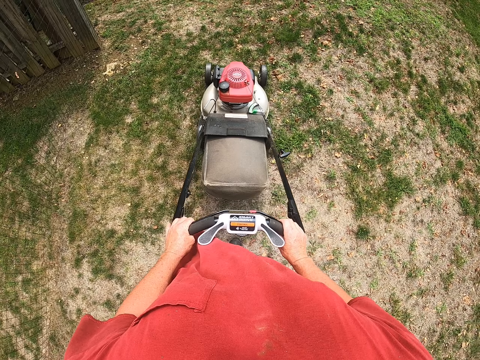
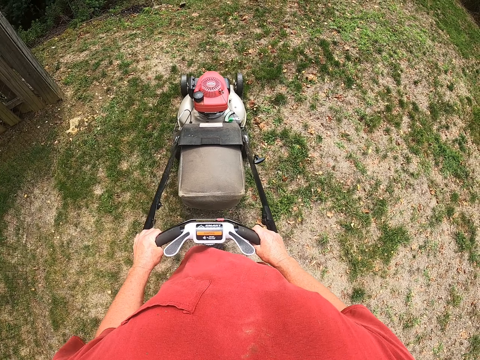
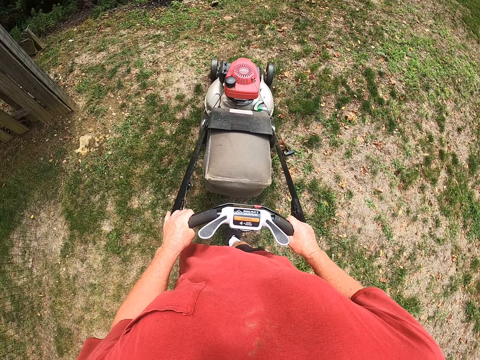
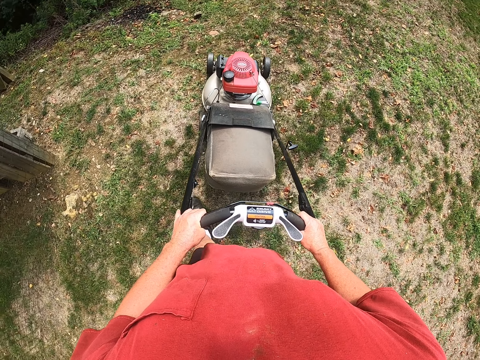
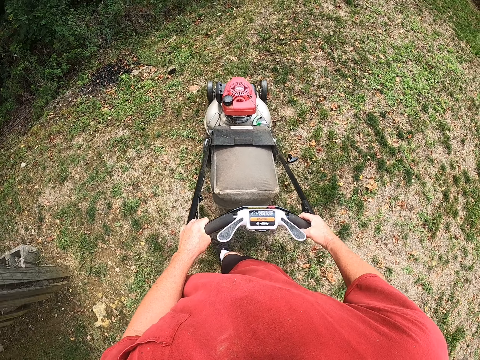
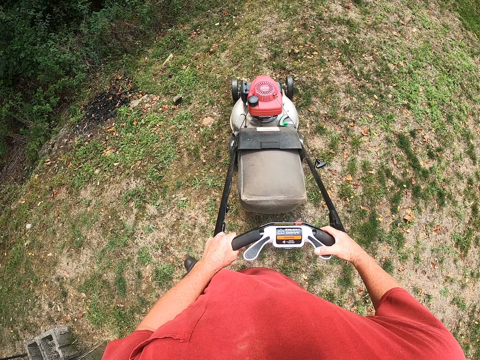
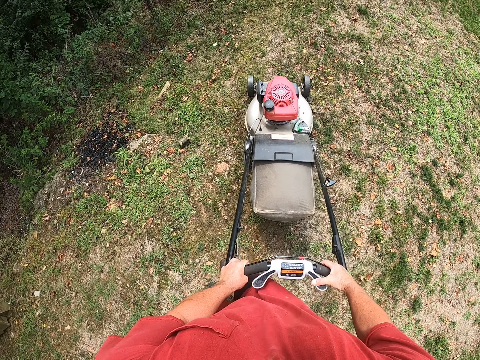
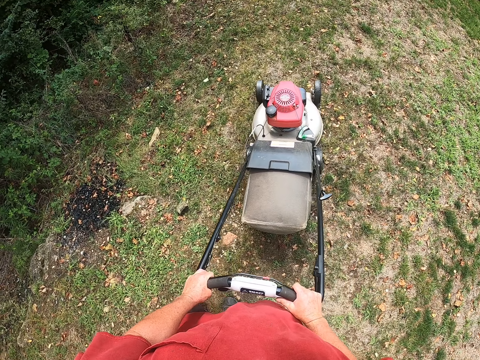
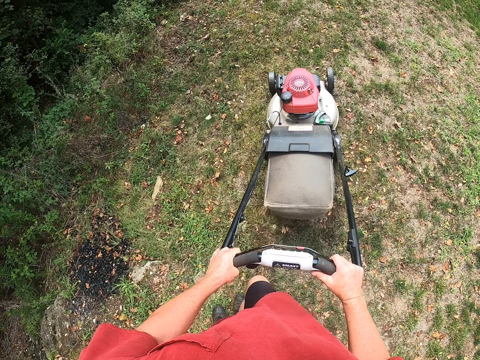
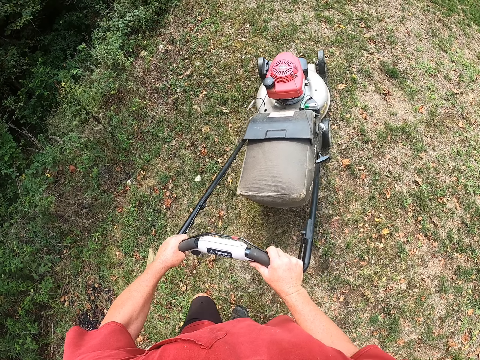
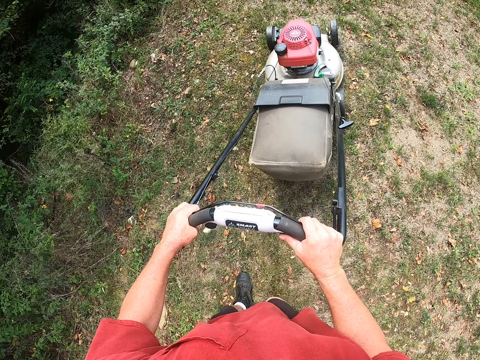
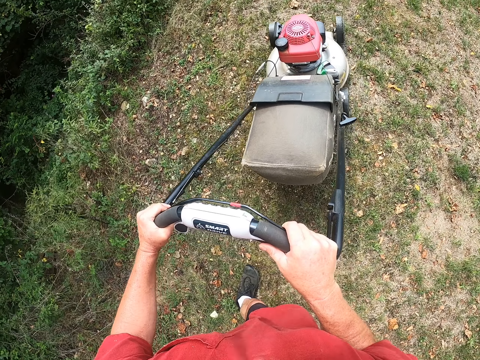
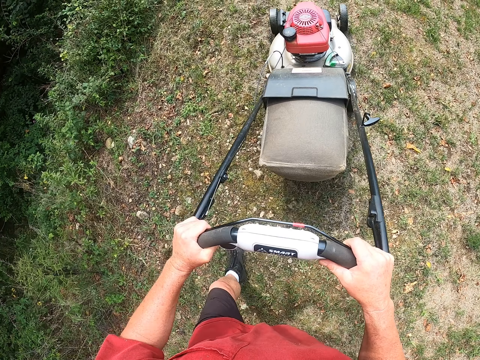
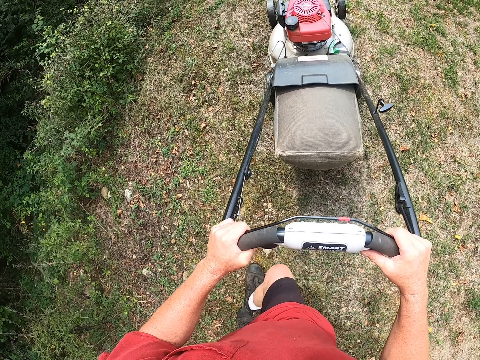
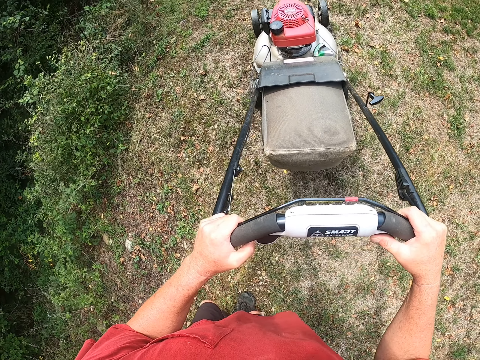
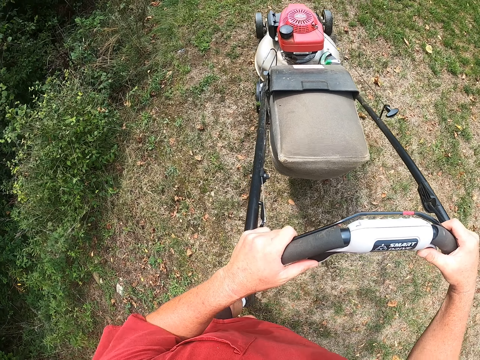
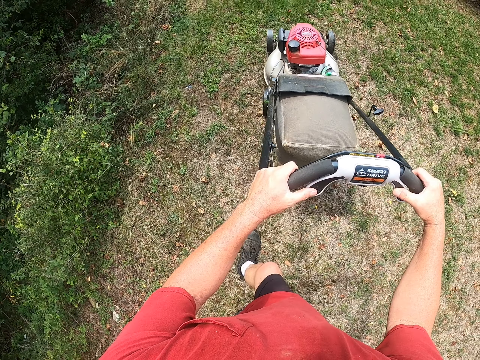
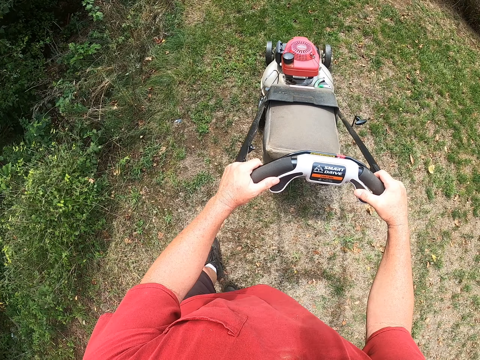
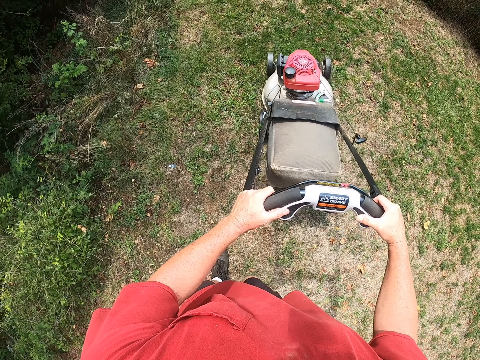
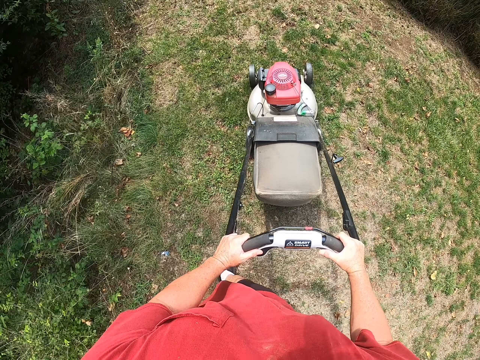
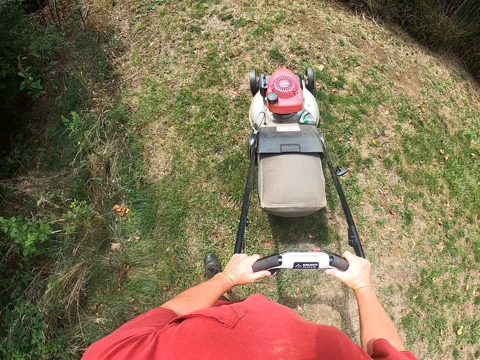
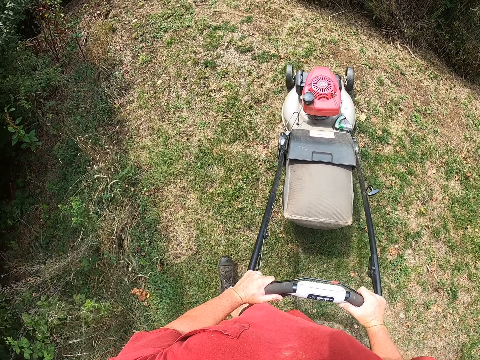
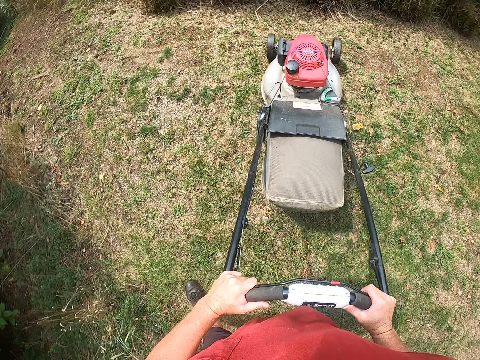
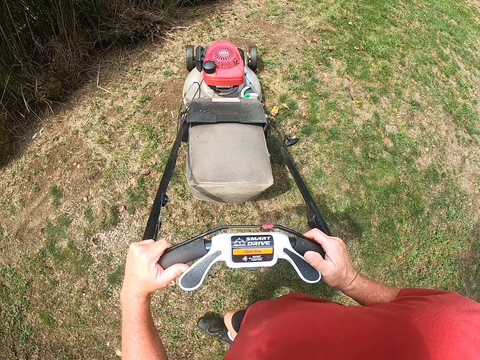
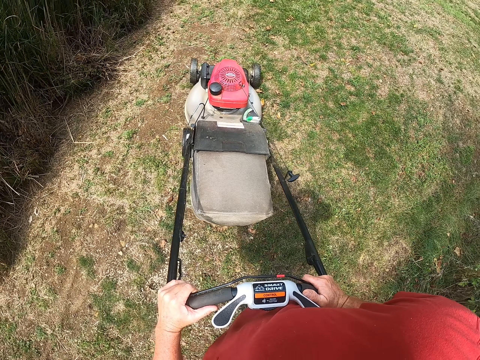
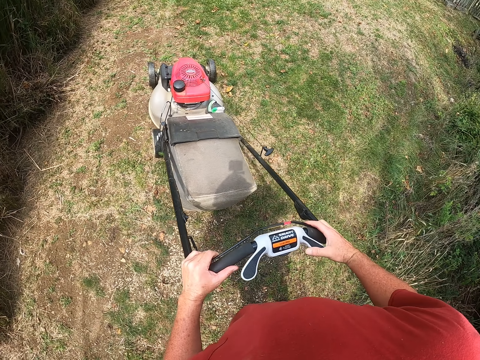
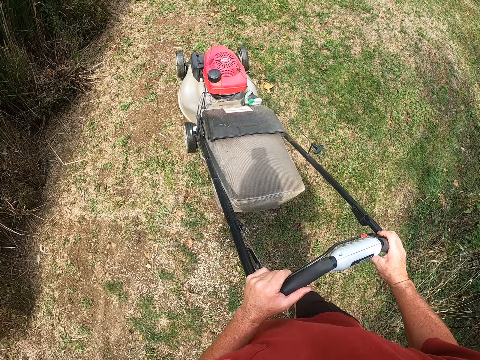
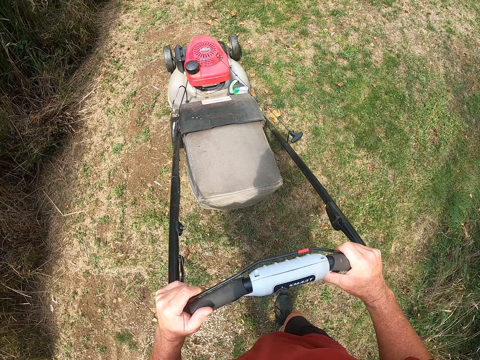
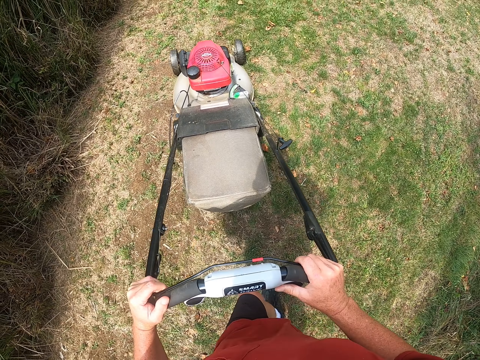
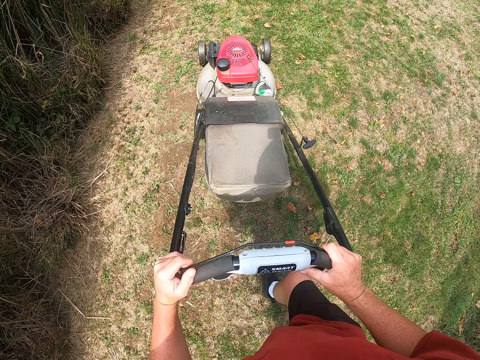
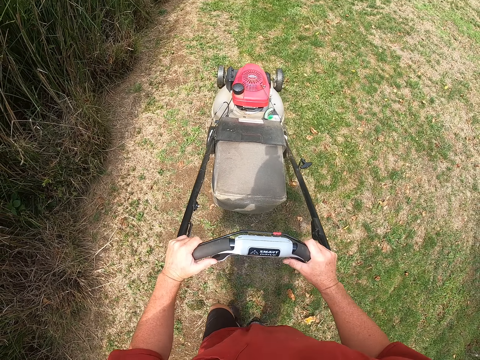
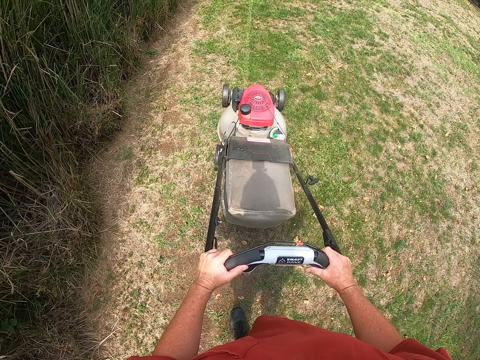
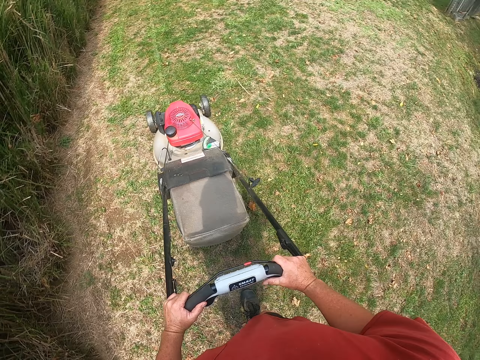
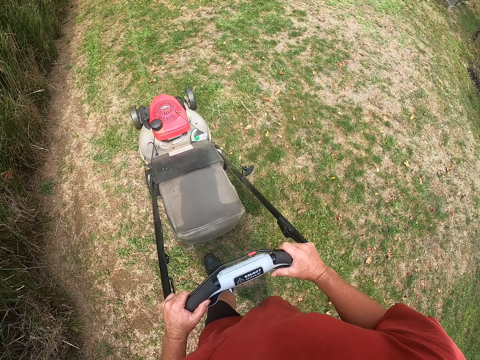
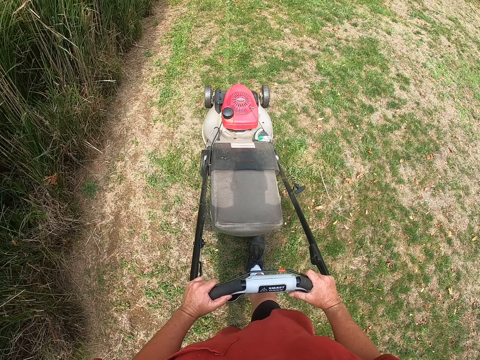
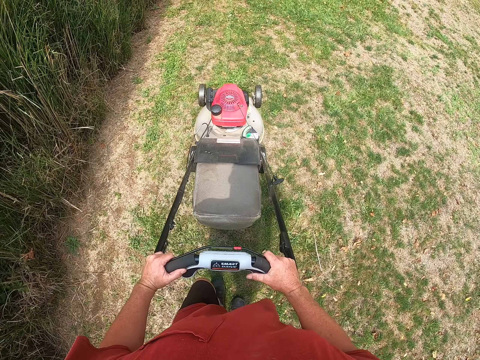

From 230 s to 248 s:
The camera wearer turns the lawnmower around. They cut the grass with the lawnmower. They turn the lawnmower. They cut the grass with the lawnmower.

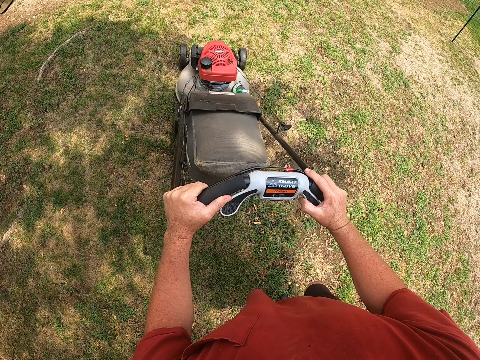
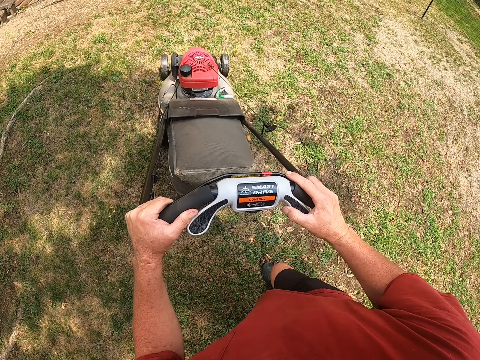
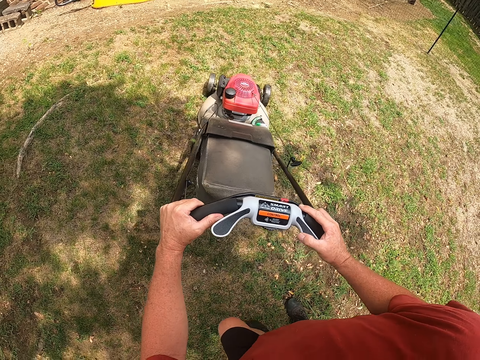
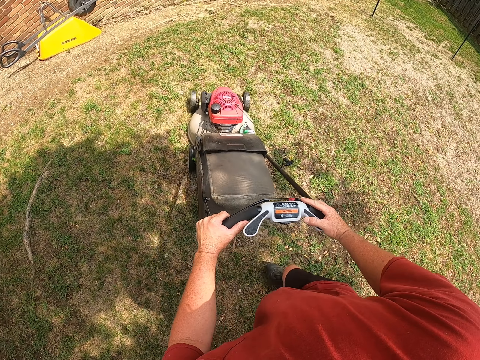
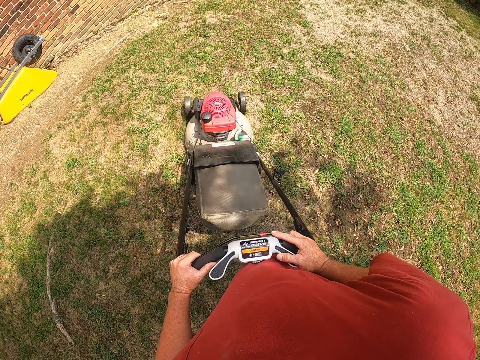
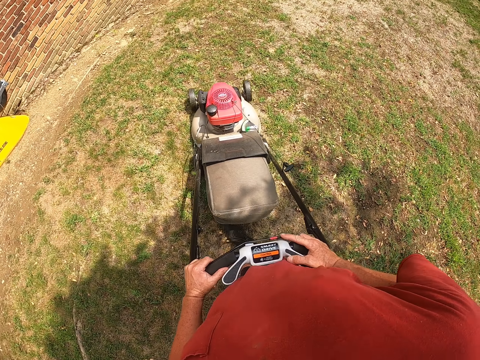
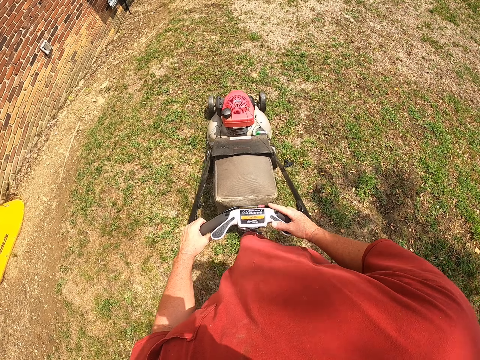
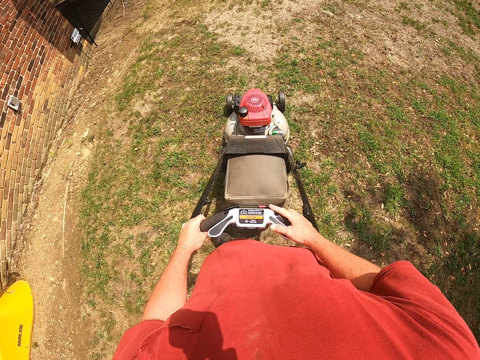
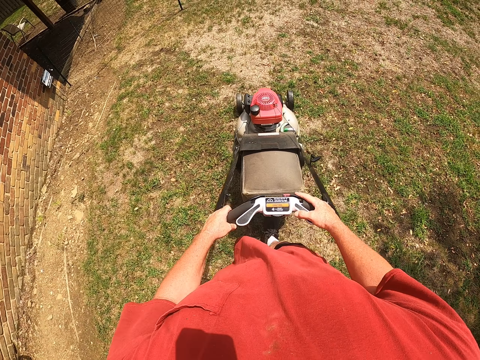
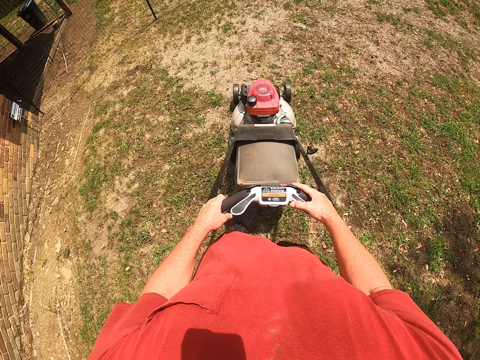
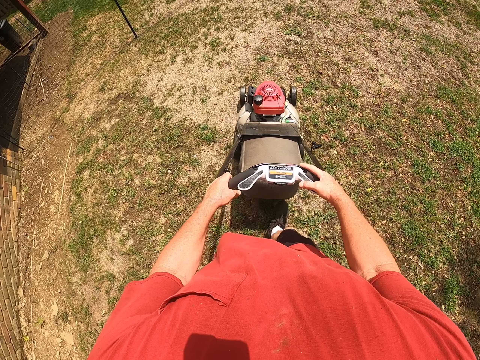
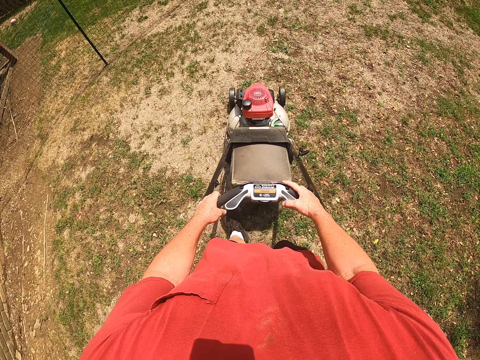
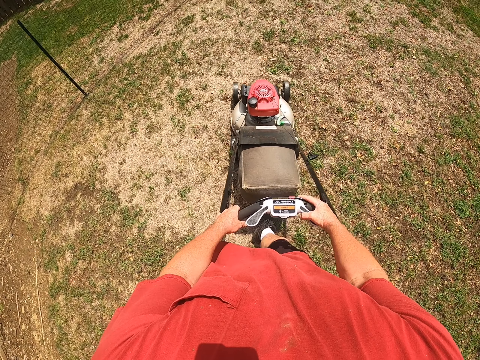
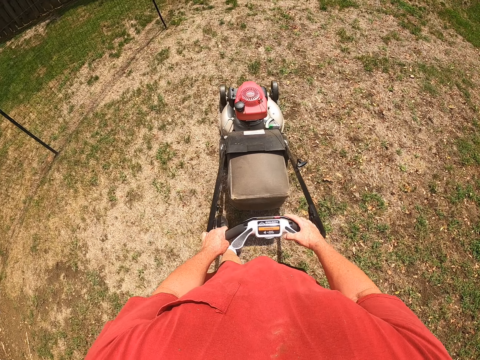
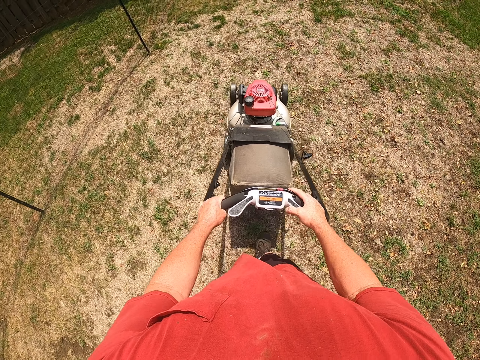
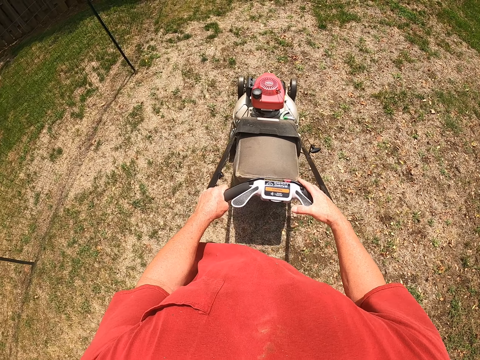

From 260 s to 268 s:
The camera wearer turns the lawnmower. They cut the grass with the lawnmower.
